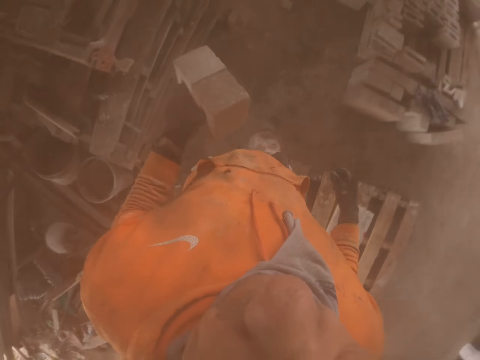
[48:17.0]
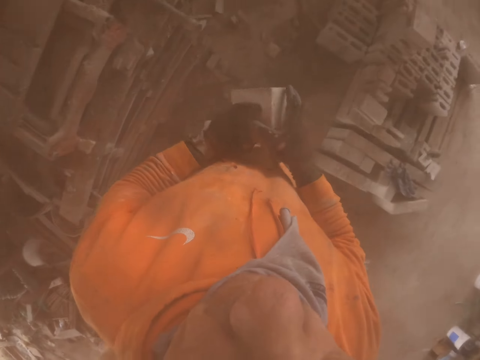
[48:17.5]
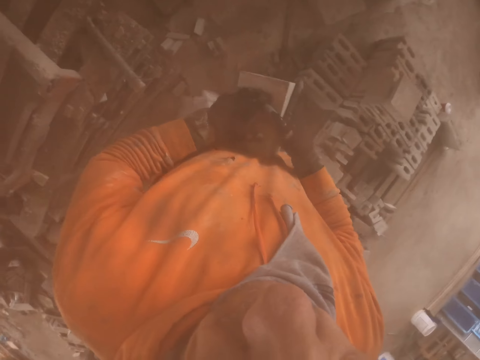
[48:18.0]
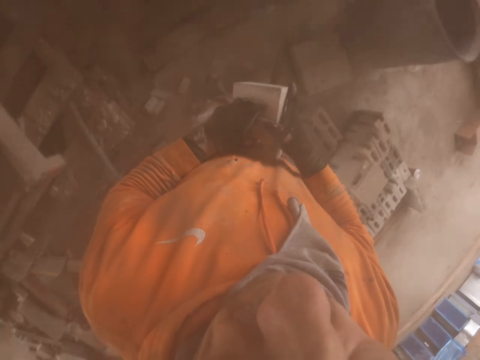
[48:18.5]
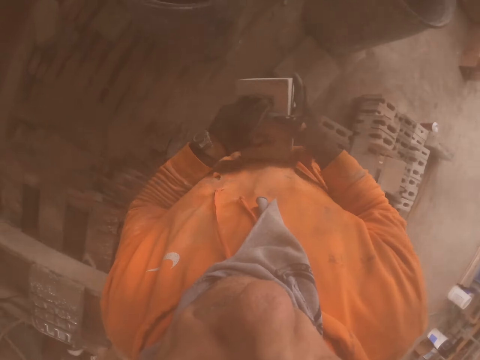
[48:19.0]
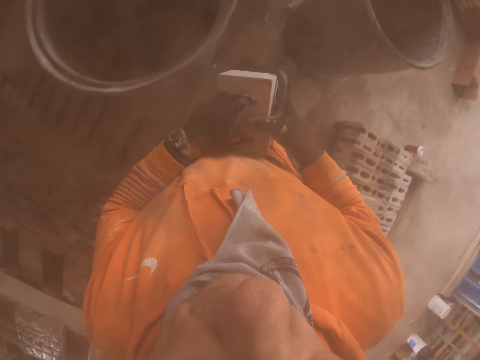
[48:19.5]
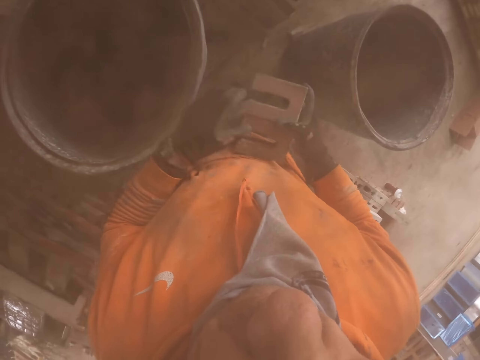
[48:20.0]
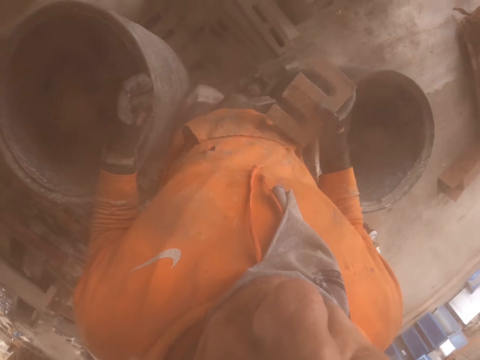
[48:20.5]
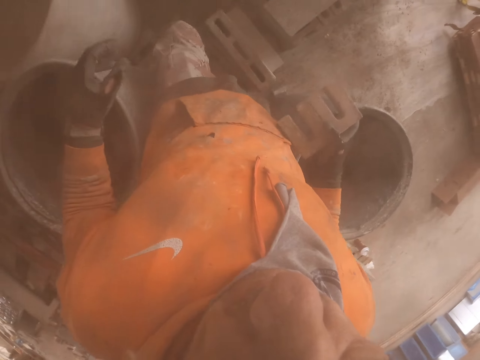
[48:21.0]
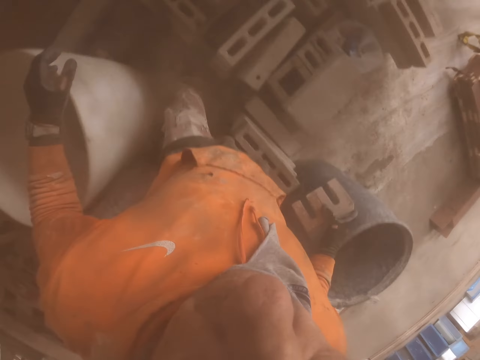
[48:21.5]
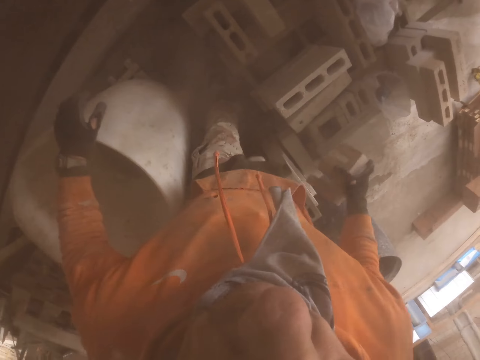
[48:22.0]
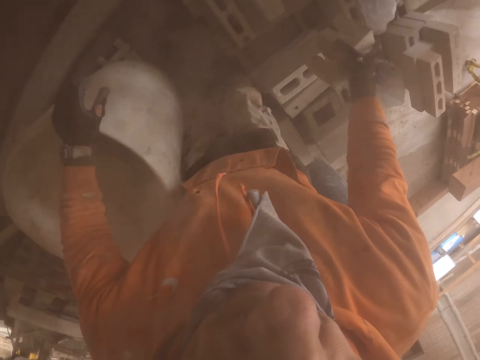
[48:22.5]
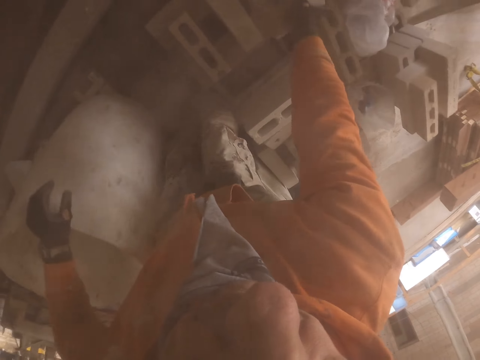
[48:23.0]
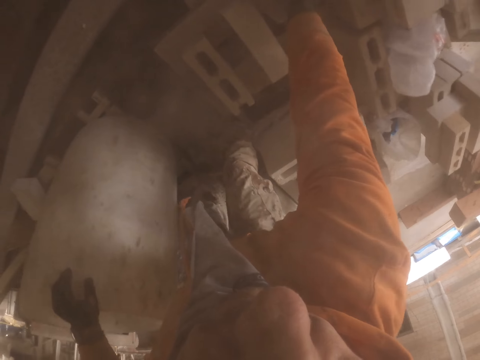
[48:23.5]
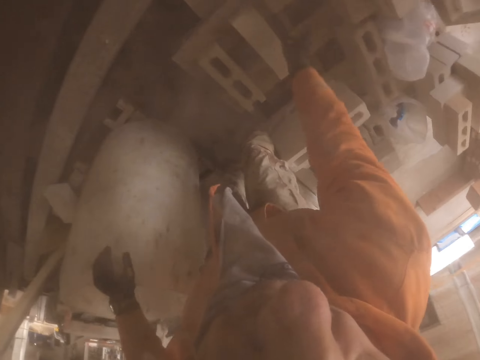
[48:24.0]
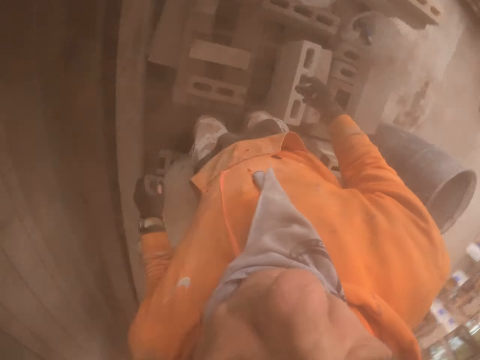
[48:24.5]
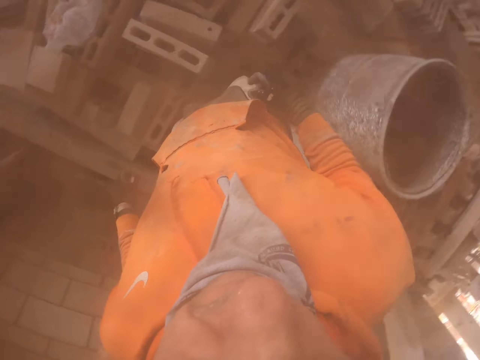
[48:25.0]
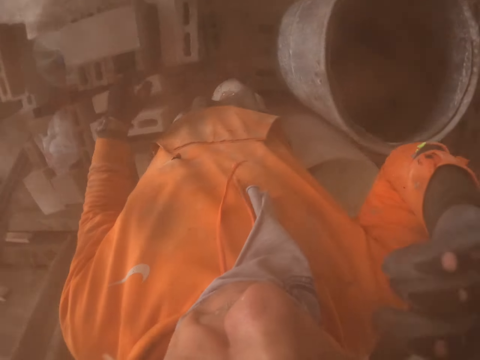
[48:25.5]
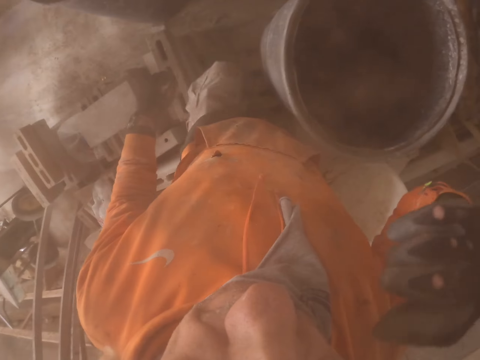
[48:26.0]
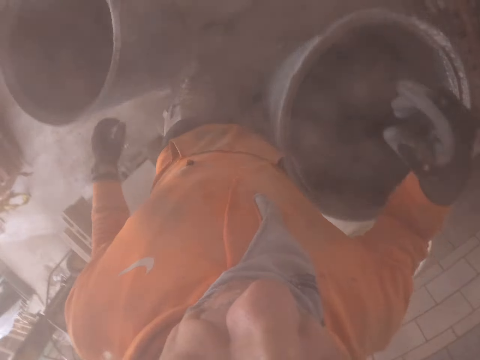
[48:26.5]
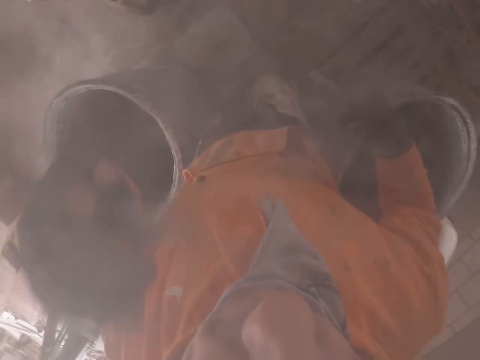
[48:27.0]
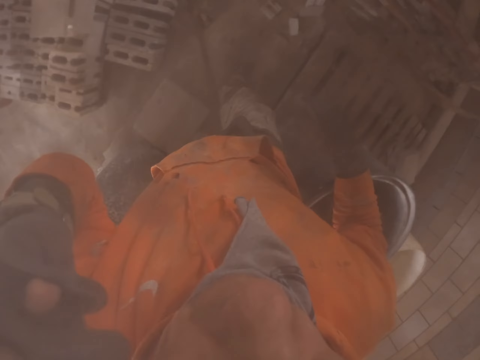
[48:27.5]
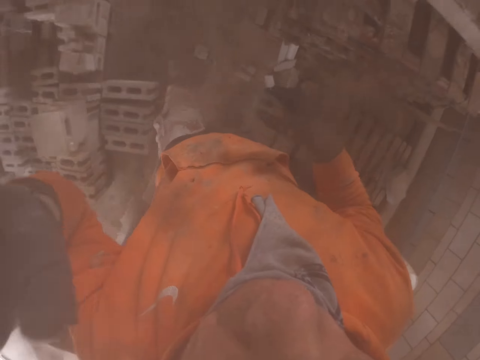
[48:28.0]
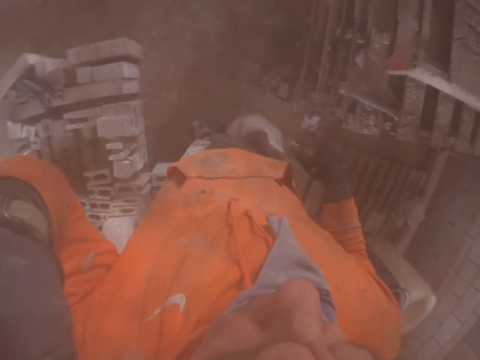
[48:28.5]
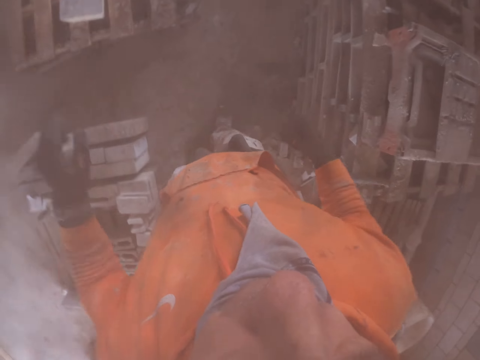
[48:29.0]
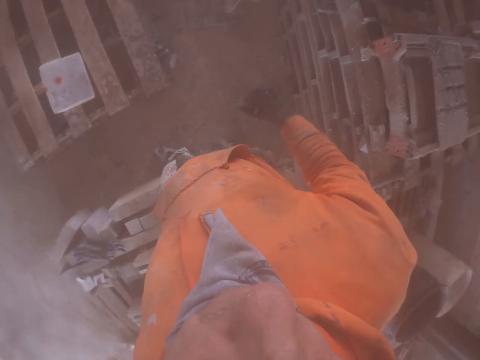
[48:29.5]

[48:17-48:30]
The camera wearer arranges the brick.

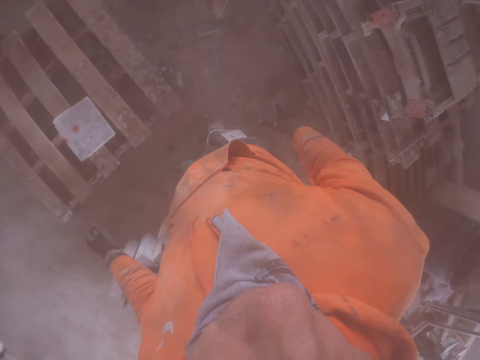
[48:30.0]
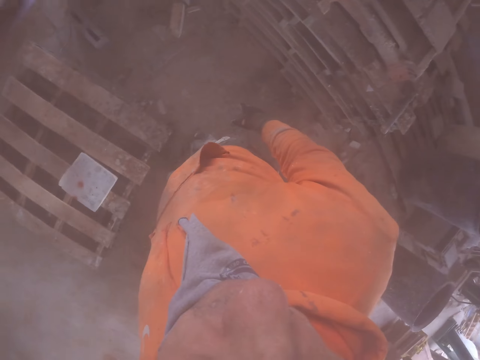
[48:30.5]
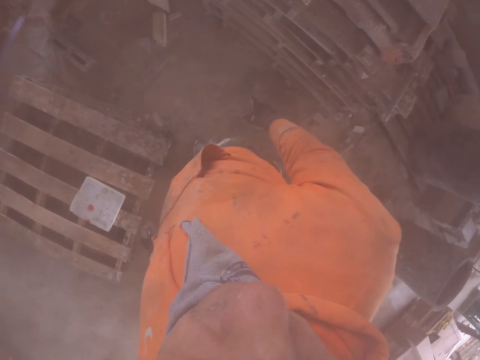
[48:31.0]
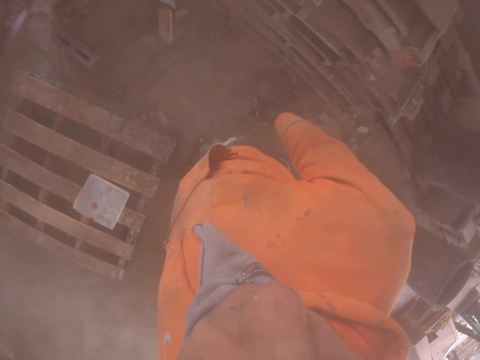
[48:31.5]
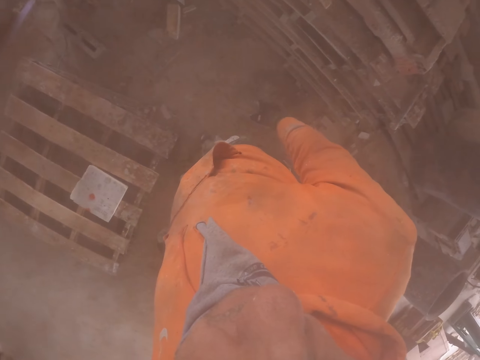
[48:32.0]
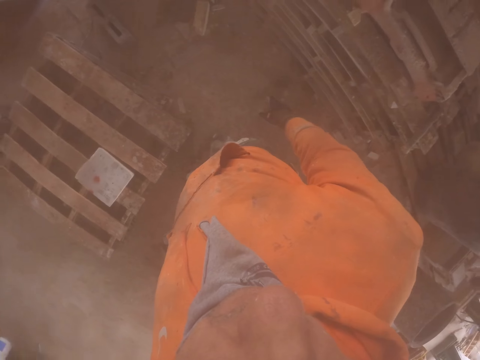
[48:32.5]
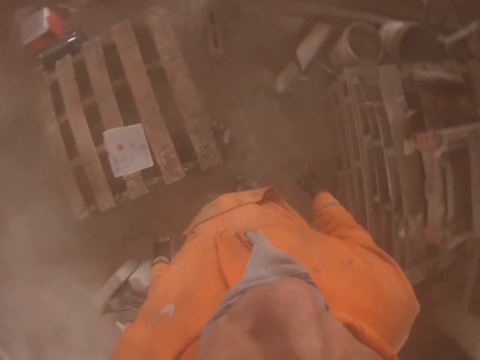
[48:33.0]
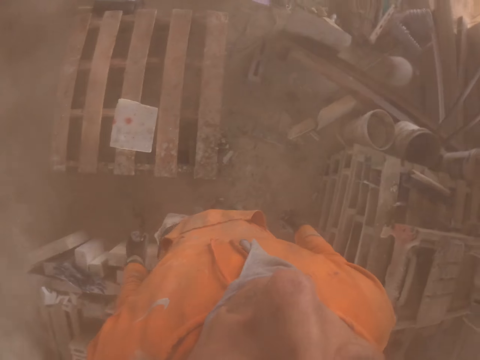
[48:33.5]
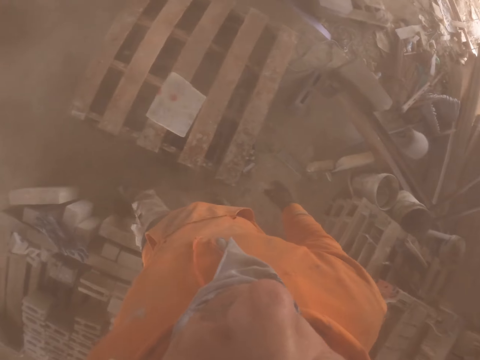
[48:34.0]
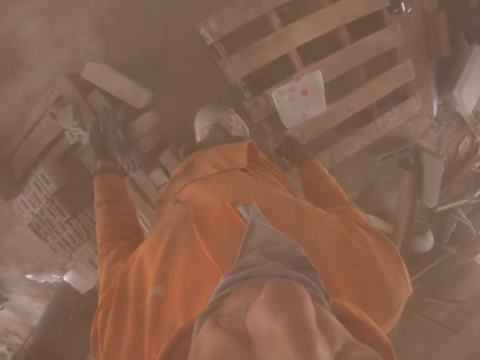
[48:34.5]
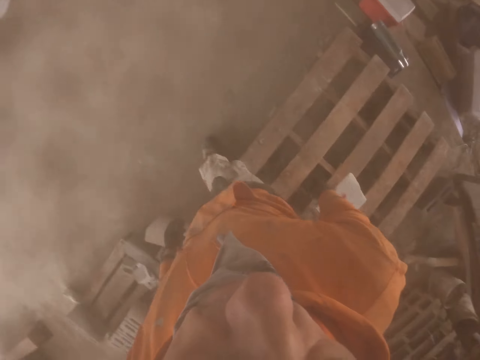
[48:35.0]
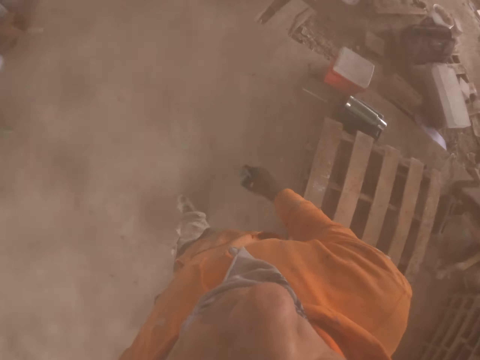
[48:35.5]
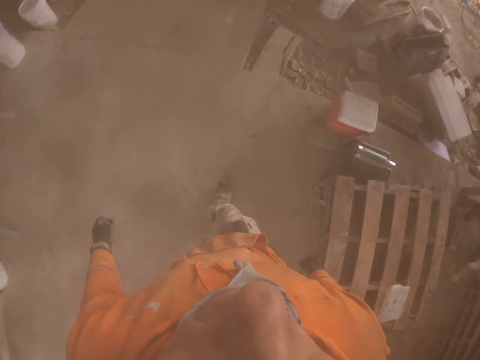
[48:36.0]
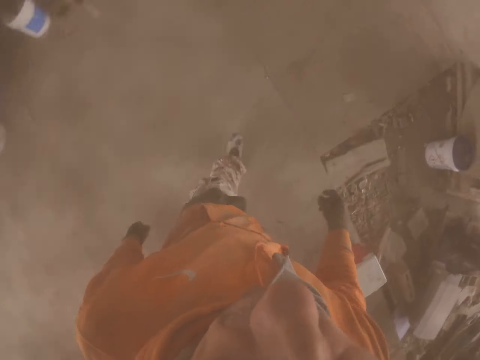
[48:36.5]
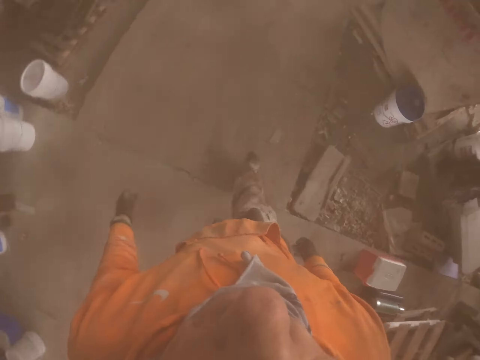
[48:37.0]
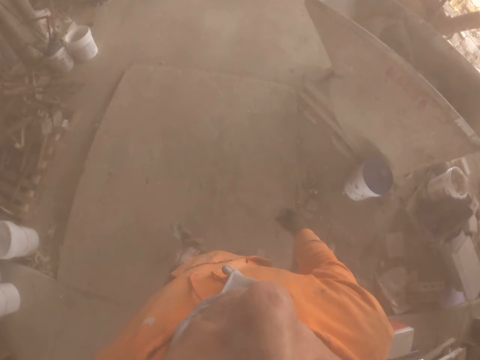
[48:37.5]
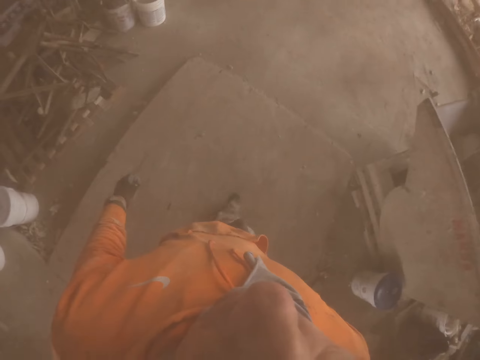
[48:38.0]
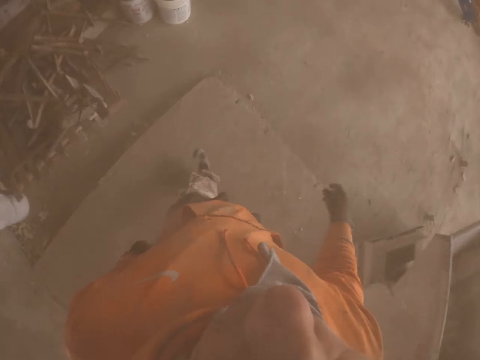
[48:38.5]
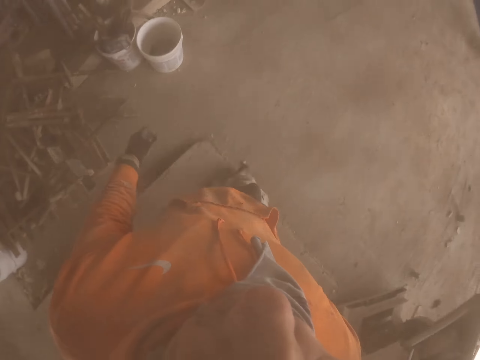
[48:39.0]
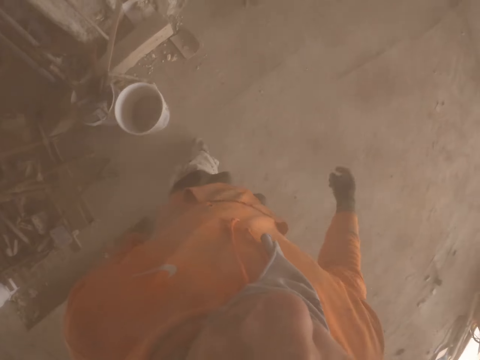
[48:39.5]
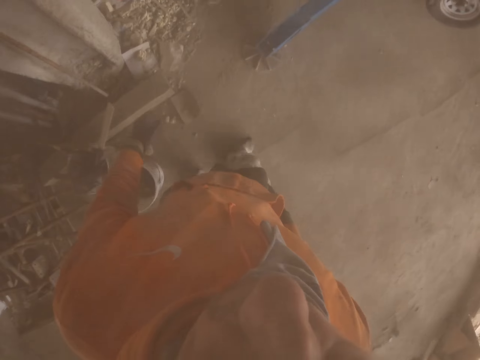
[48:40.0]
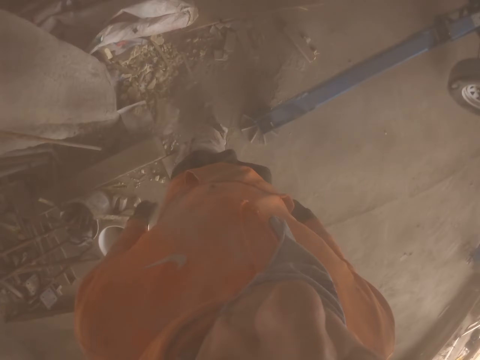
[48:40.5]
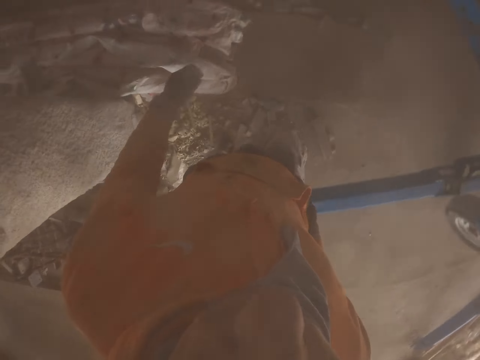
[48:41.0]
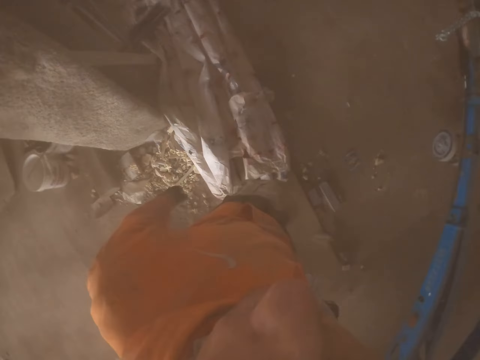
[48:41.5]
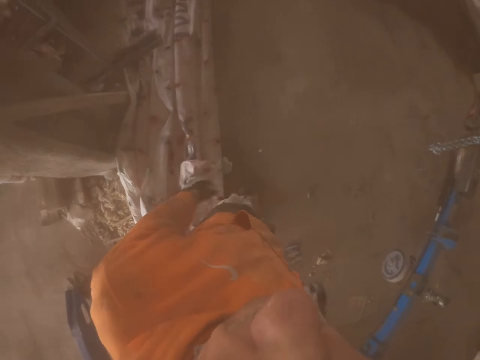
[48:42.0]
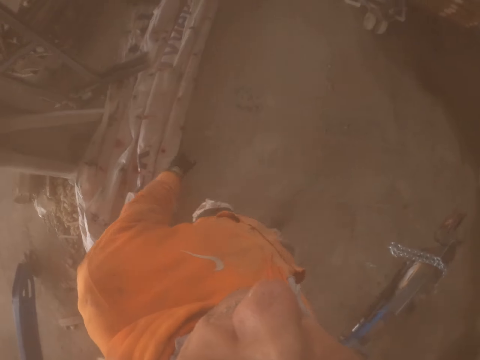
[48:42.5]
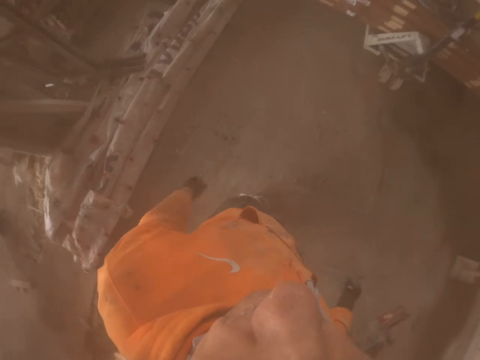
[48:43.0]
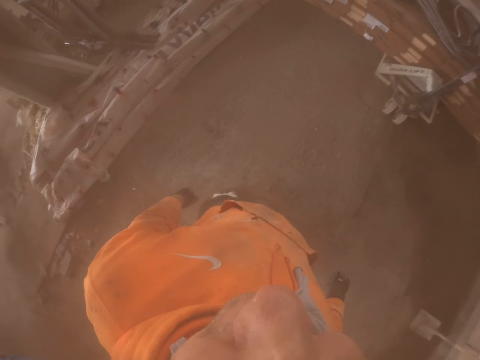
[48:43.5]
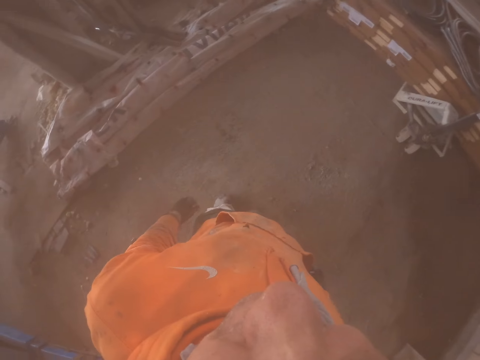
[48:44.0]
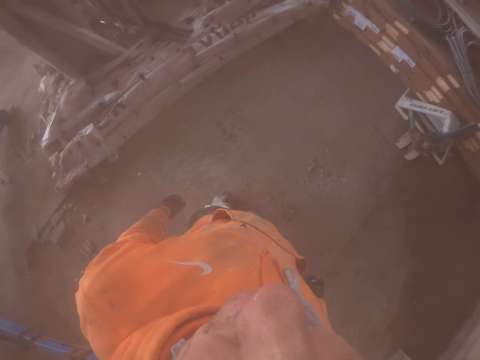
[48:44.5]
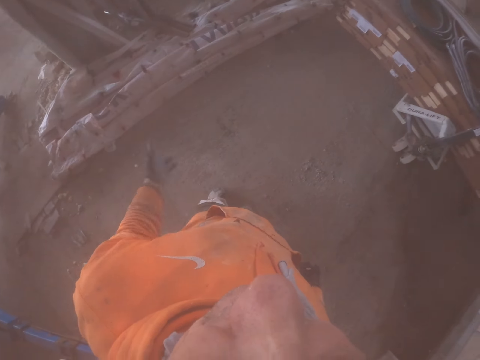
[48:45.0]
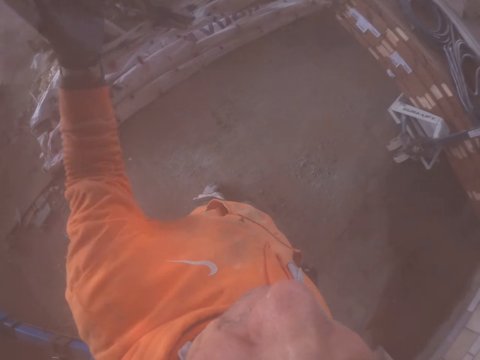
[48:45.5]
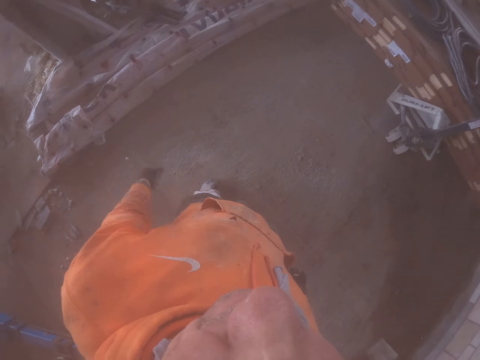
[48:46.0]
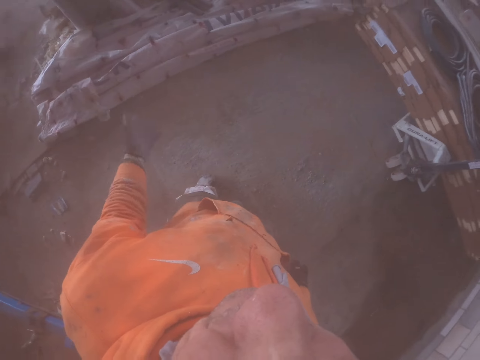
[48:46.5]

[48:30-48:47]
The camera wearer stares around. They walk around.
